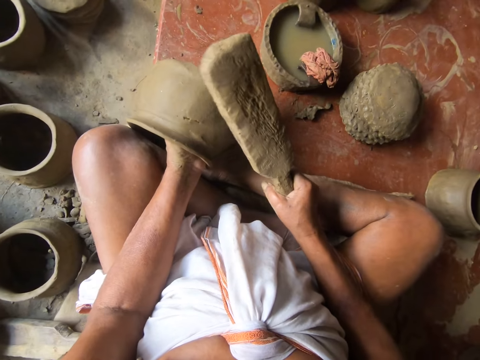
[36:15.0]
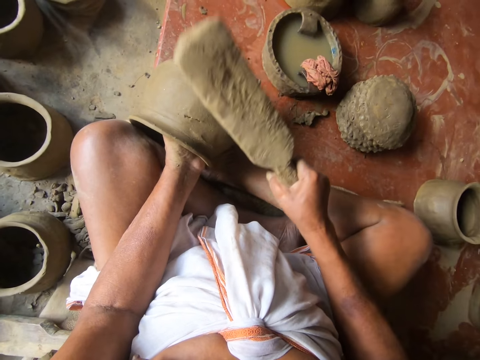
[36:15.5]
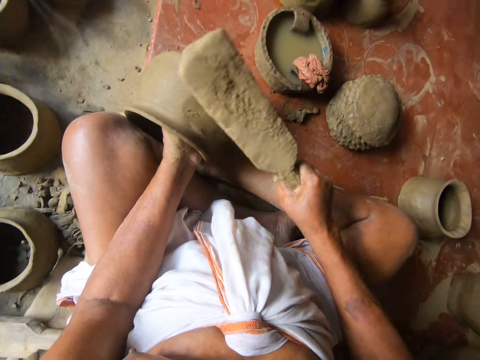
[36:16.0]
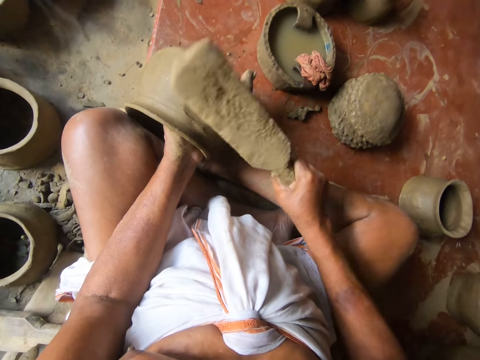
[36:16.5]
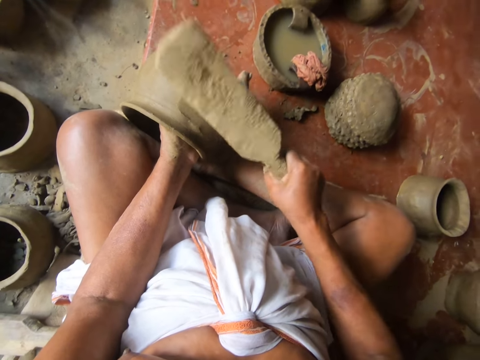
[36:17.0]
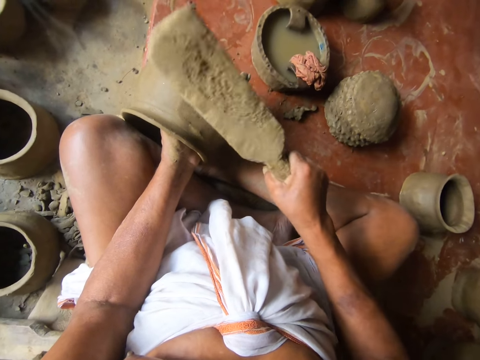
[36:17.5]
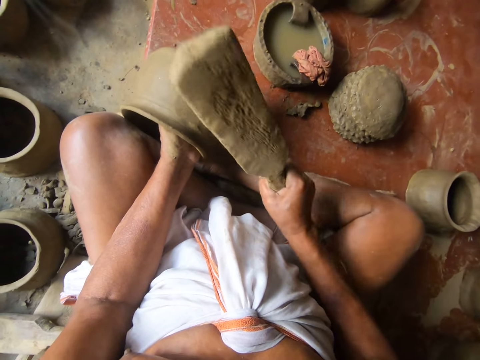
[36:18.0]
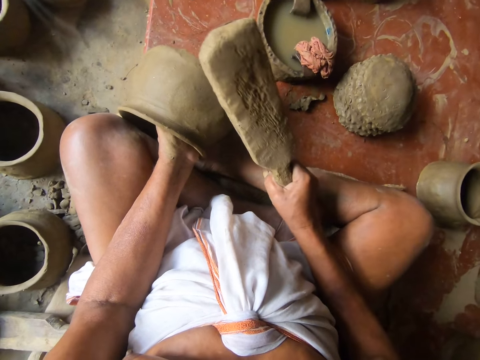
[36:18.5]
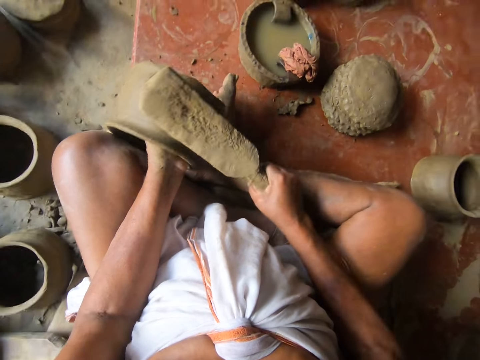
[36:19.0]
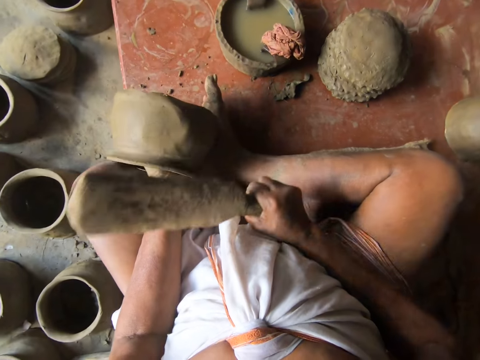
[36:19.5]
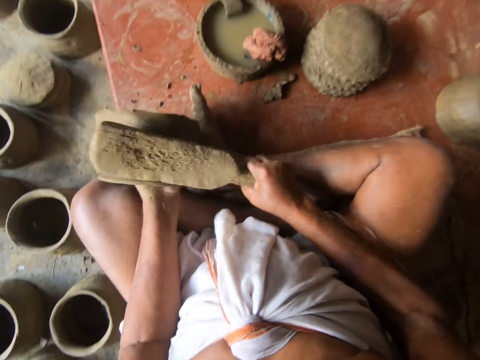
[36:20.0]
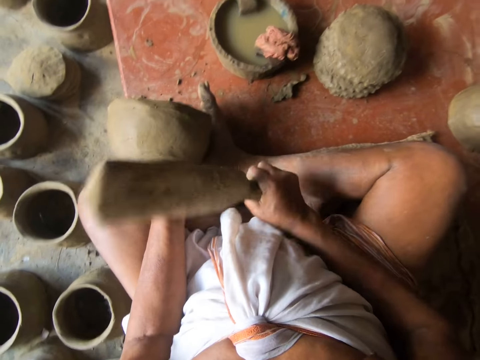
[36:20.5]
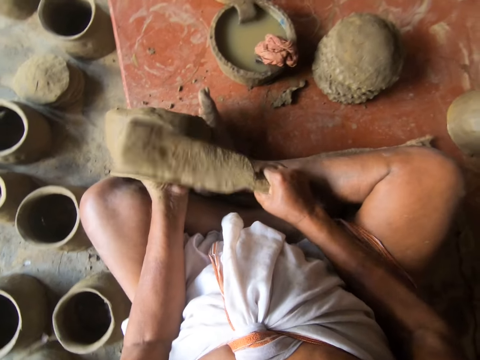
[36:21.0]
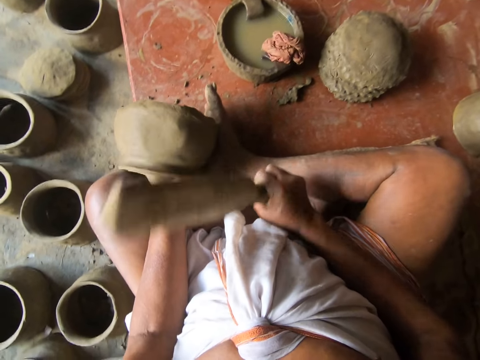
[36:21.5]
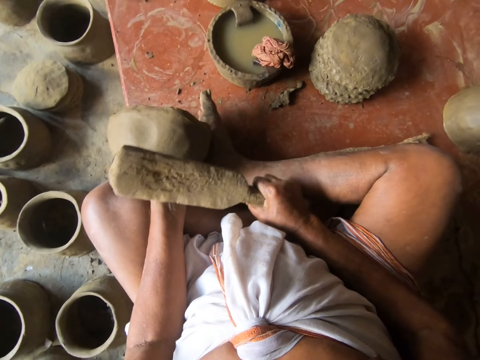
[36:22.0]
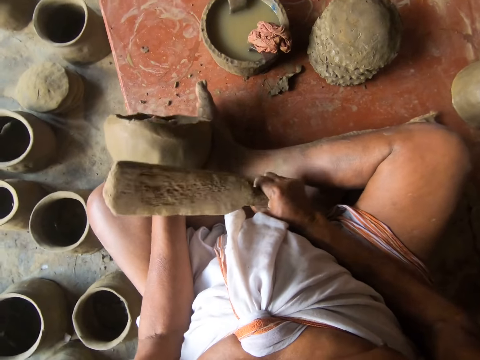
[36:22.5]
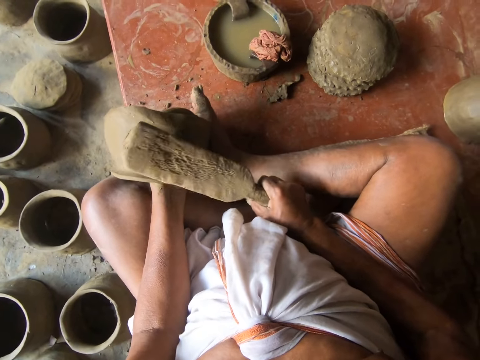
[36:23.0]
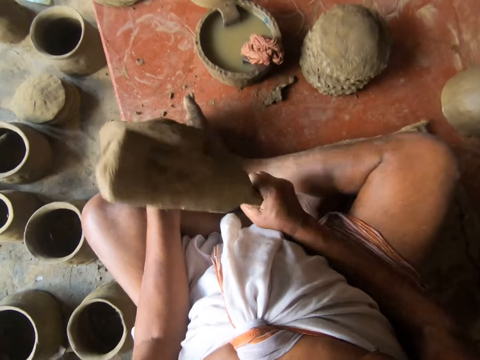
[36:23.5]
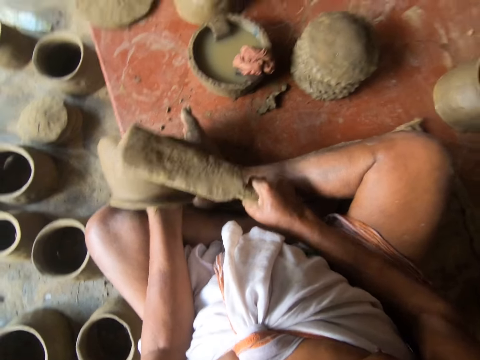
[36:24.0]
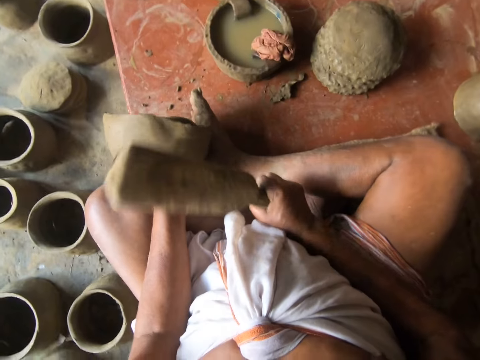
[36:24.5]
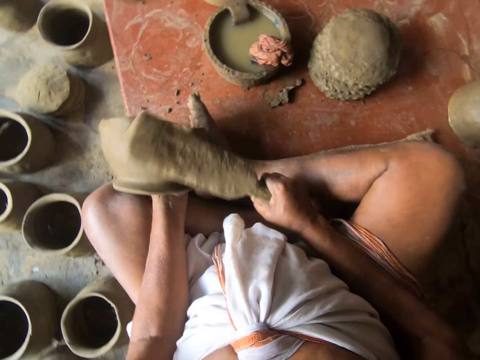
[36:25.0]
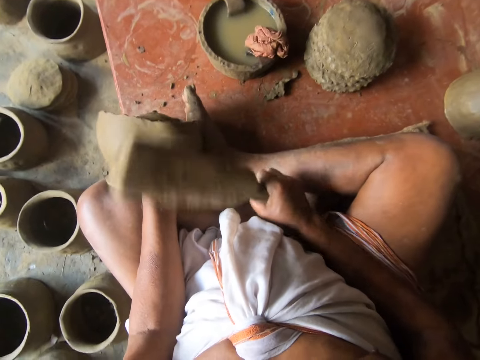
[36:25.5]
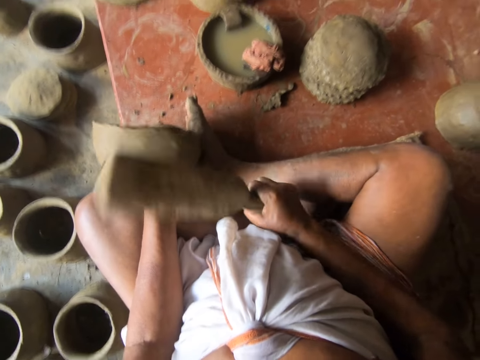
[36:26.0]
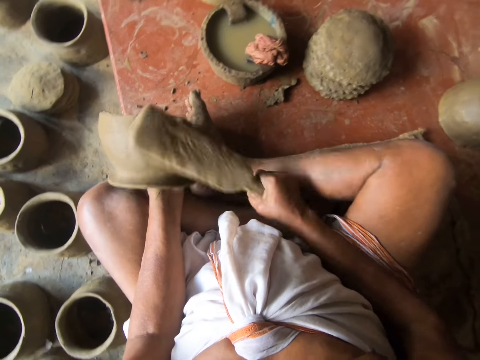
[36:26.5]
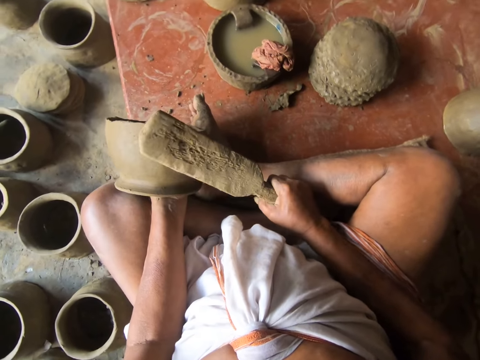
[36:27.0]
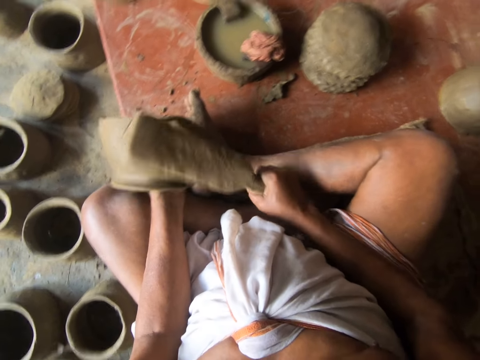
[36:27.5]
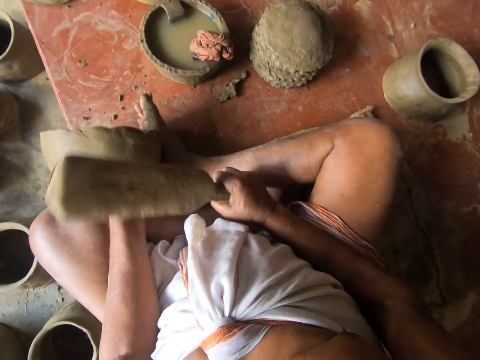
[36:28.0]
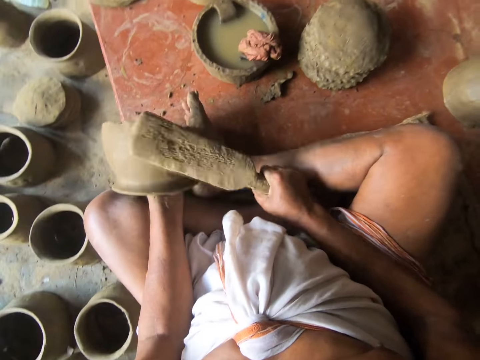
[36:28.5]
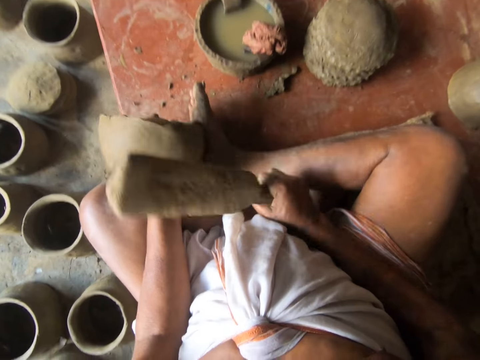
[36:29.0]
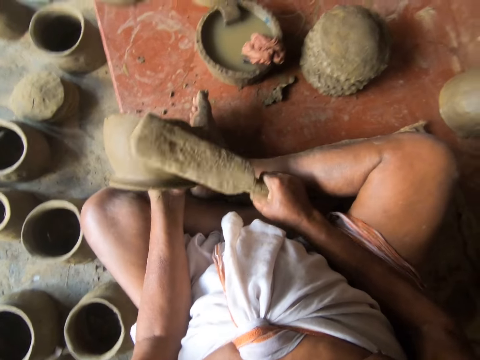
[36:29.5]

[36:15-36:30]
The camera wearer looks around. They hit the pot with the wood in the right hand. They hit the pot. They turn the pot. They hit the pot.

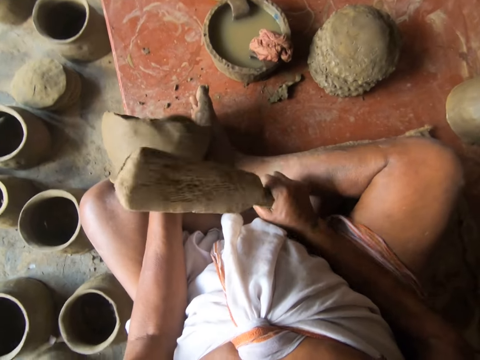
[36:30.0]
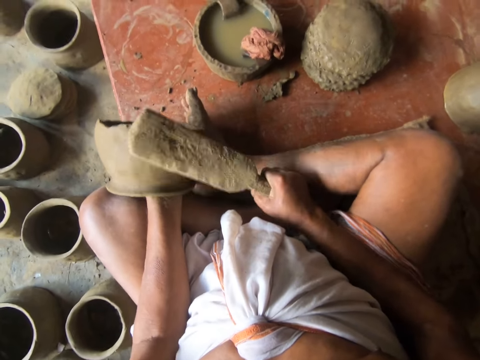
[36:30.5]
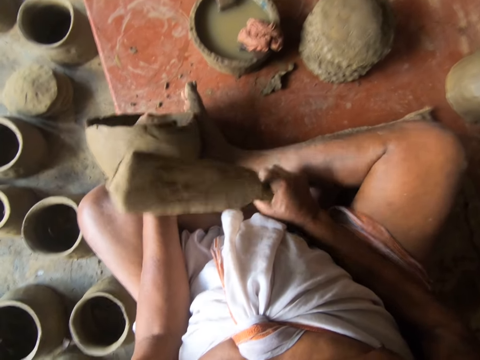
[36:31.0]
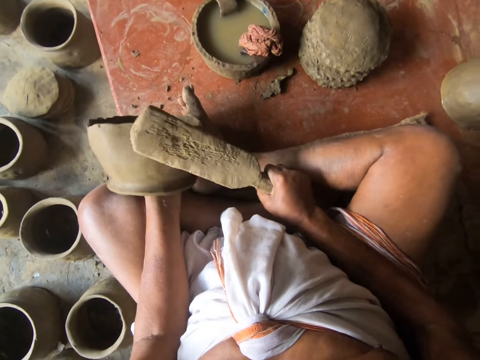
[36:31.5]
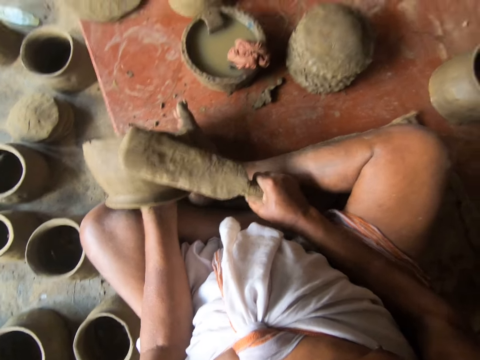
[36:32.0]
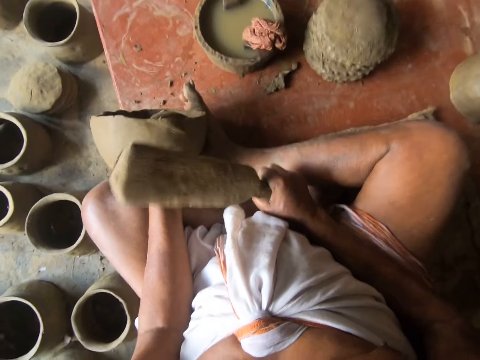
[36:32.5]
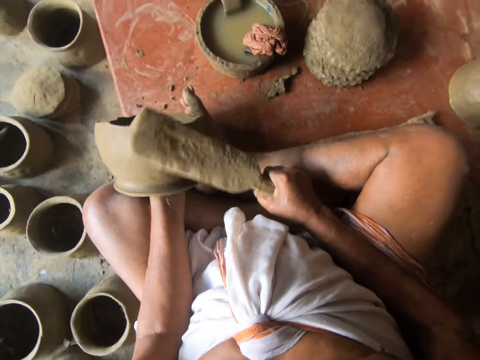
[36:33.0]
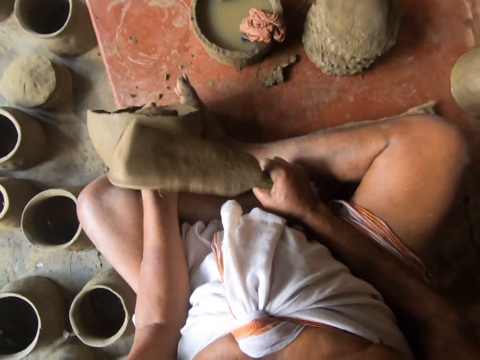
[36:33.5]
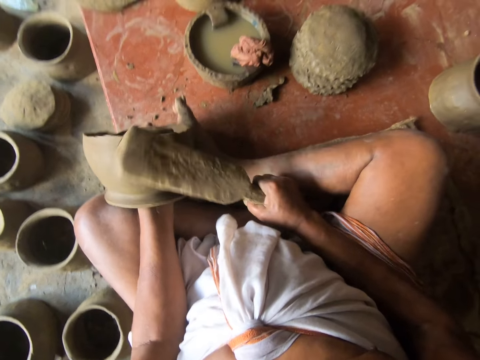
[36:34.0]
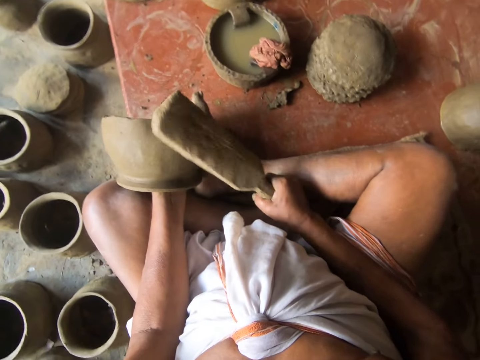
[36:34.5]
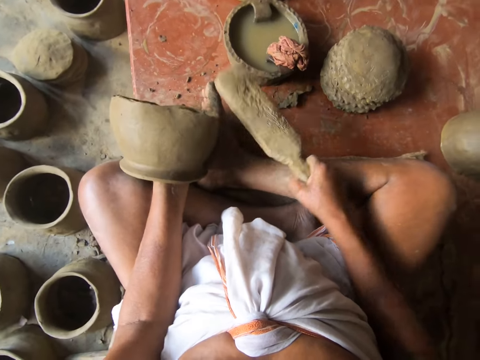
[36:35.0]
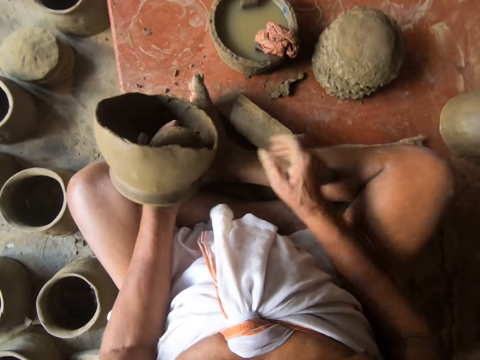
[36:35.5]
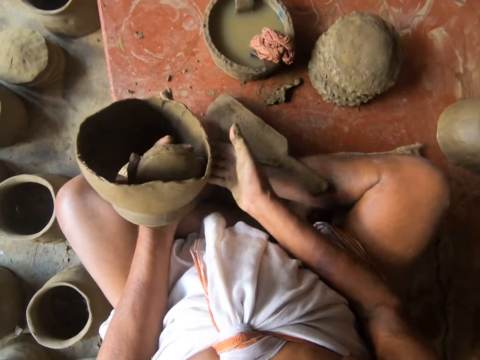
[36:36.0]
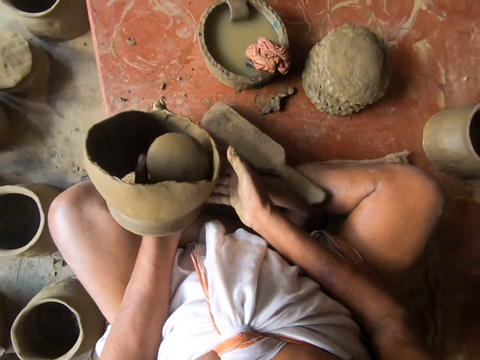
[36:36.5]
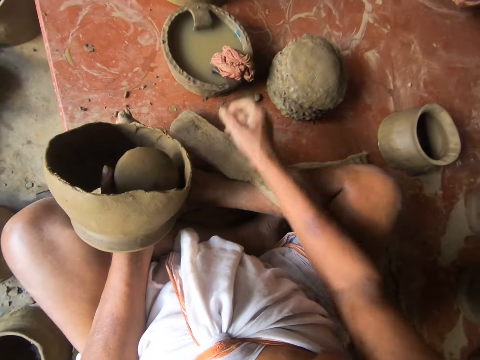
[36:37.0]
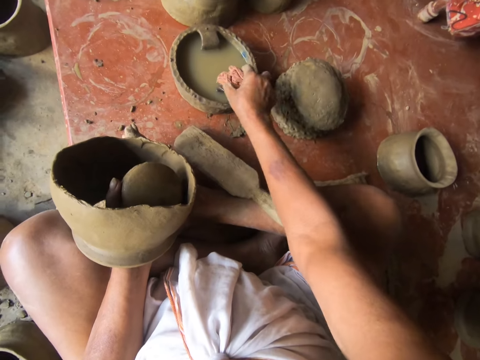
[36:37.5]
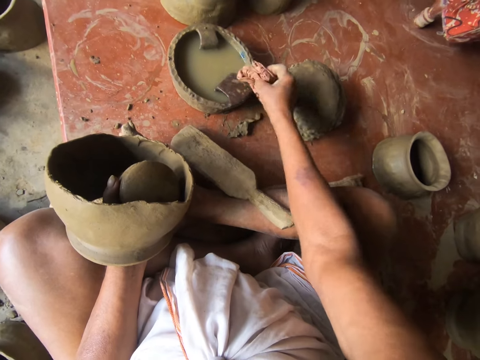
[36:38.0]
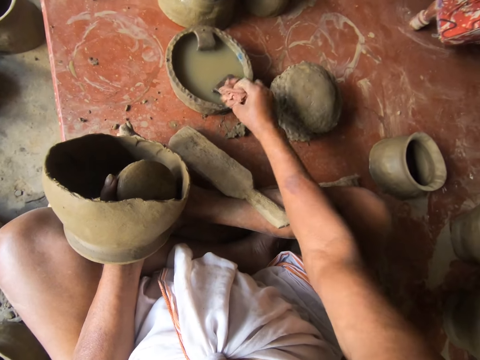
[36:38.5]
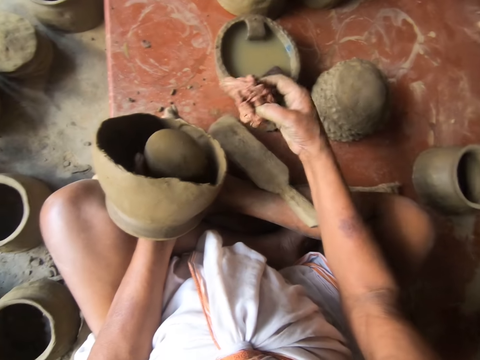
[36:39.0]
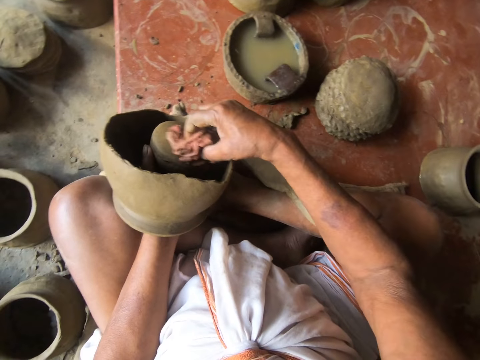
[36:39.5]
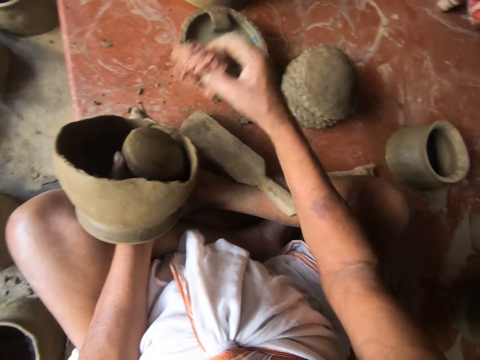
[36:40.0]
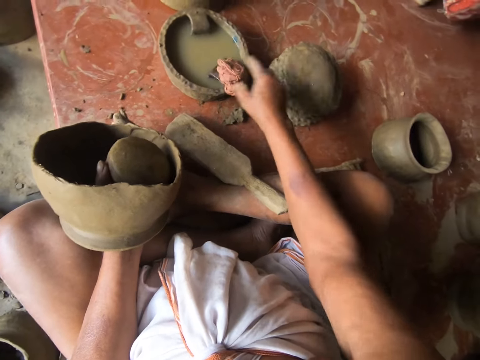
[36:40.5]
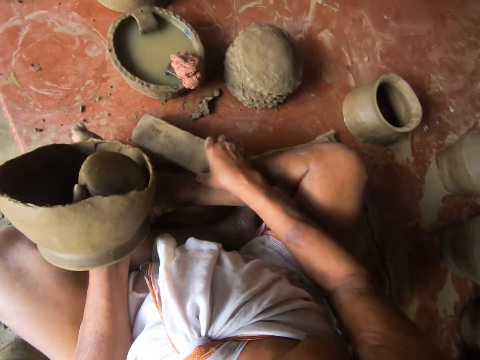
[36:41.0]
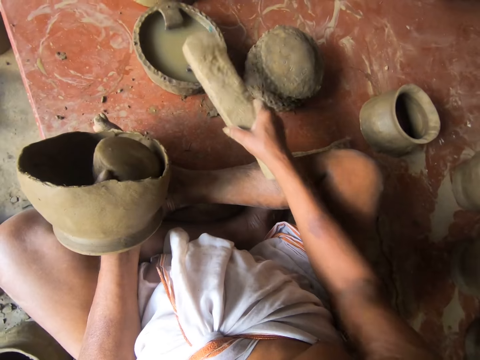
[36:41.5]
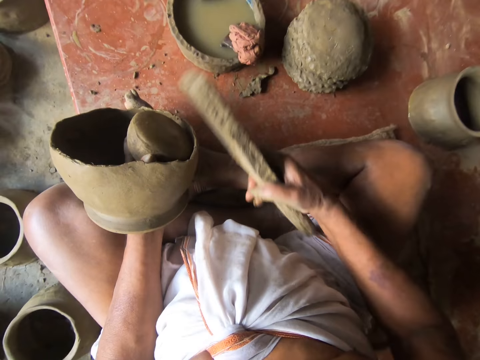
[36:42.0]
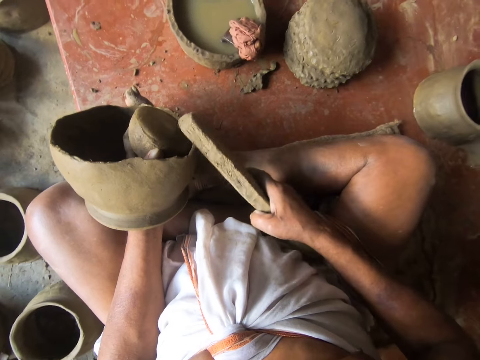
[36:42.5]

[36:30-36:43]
The camera wearer places the piece of wood on his leg. He holds the pot and looks at the pot. He picks up the piece of cloth. He wipes the part of the pot. He throws the piece of cloth in the basin. He picks up the piece of wood. He touches the cloth.
